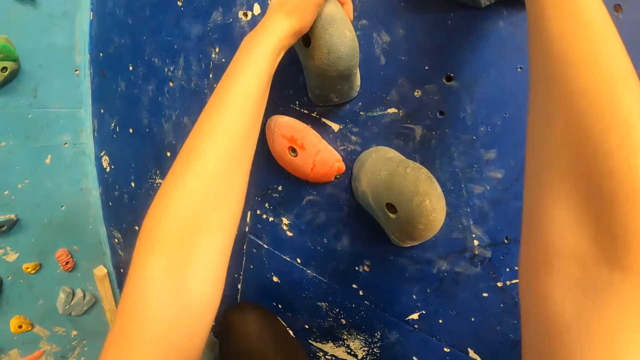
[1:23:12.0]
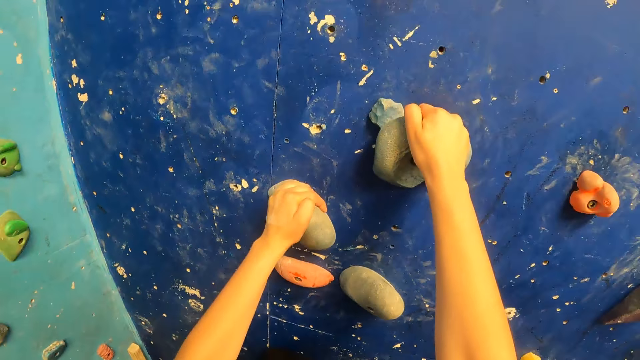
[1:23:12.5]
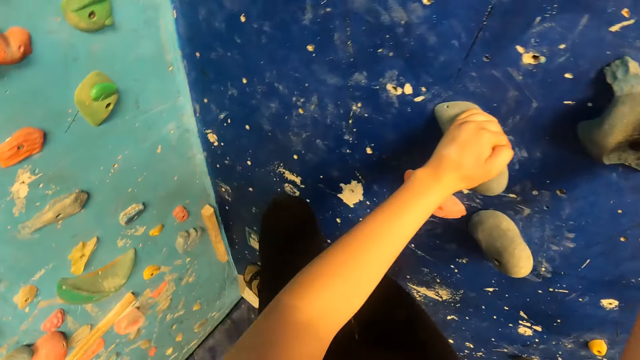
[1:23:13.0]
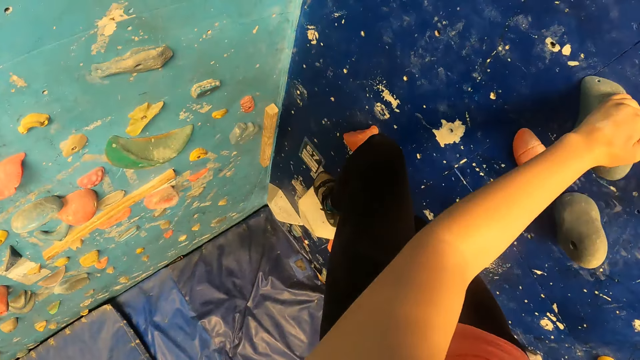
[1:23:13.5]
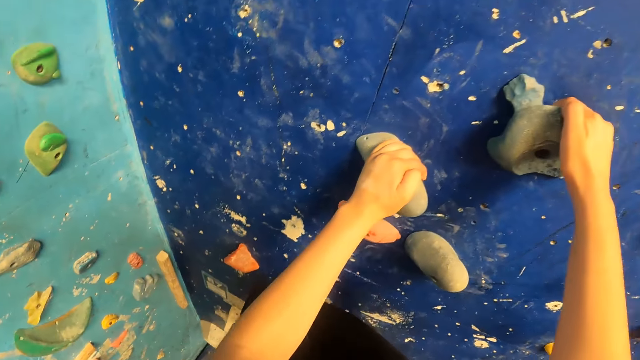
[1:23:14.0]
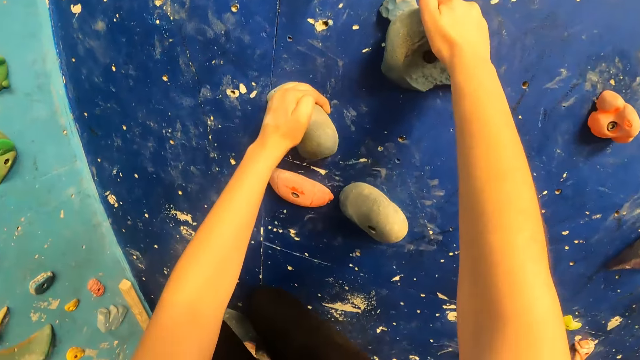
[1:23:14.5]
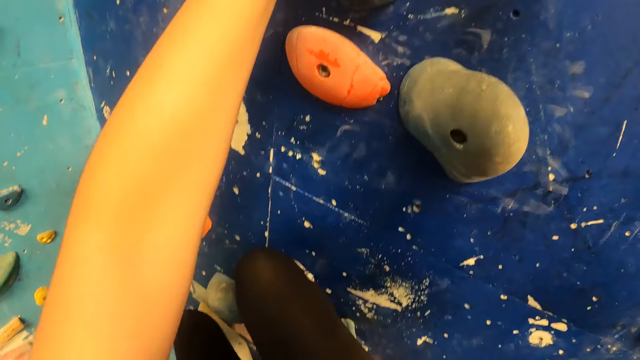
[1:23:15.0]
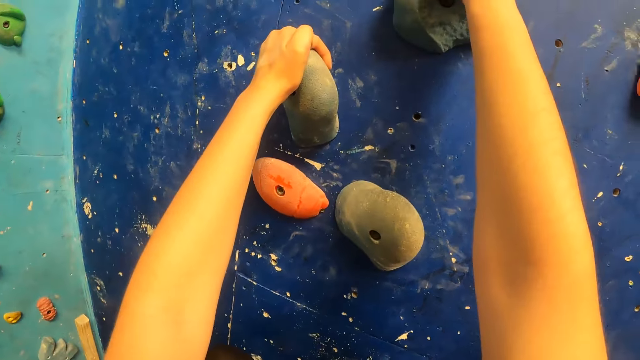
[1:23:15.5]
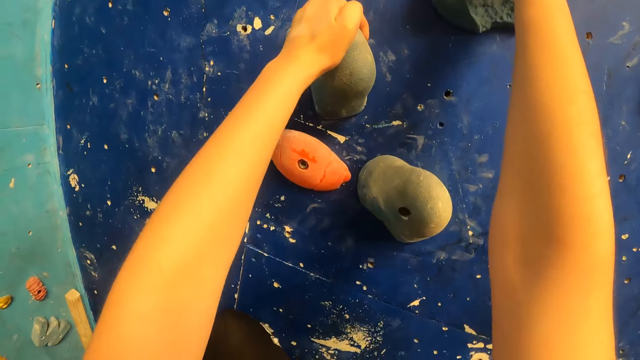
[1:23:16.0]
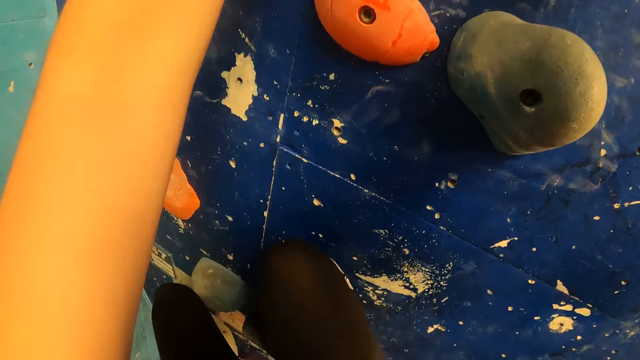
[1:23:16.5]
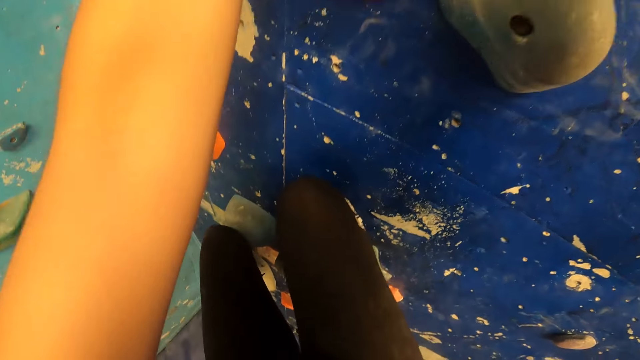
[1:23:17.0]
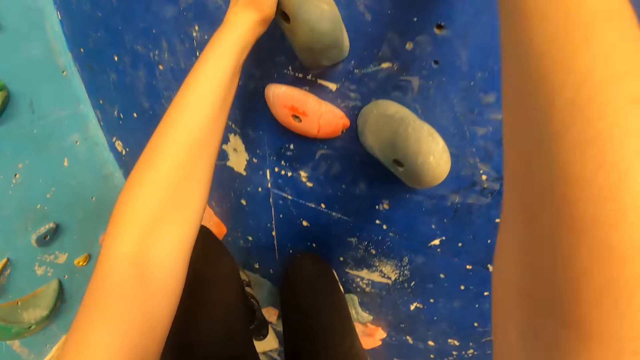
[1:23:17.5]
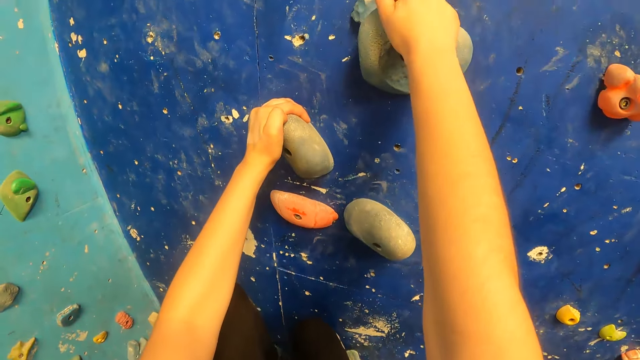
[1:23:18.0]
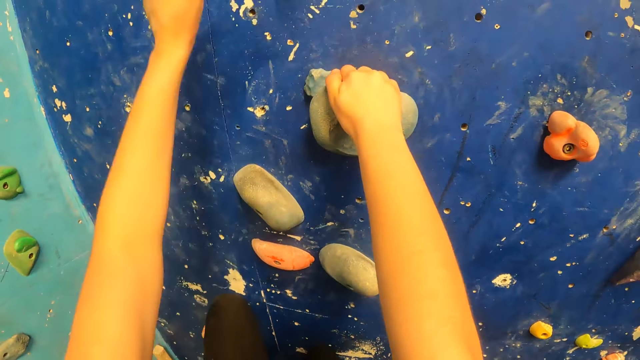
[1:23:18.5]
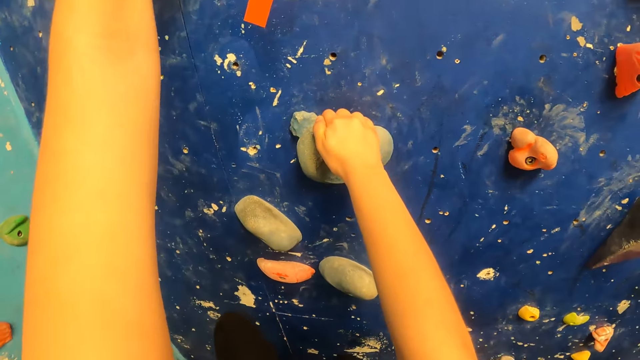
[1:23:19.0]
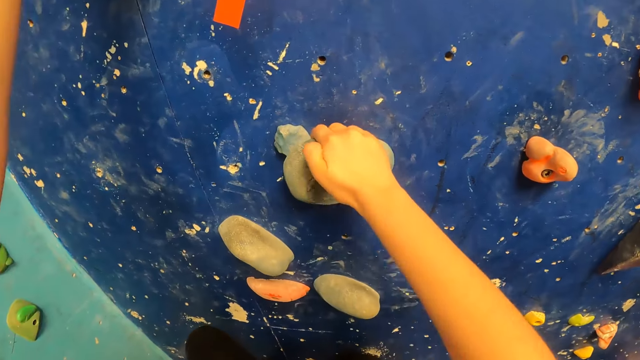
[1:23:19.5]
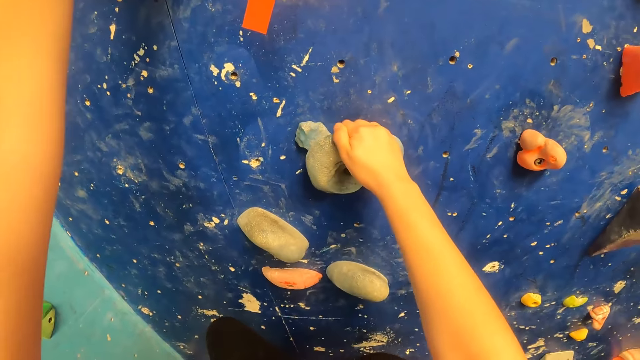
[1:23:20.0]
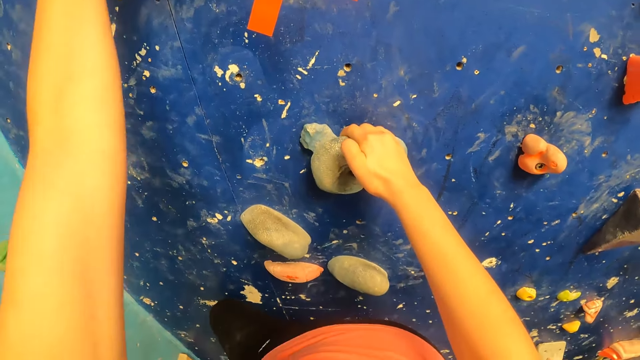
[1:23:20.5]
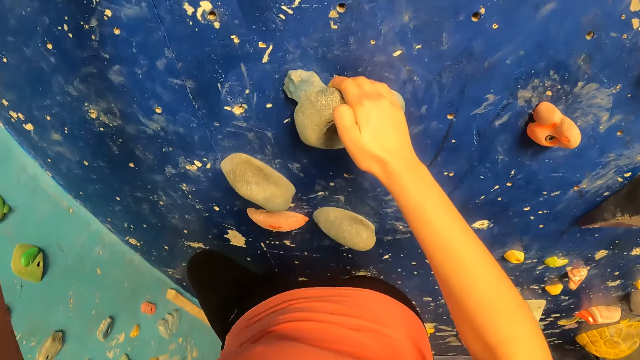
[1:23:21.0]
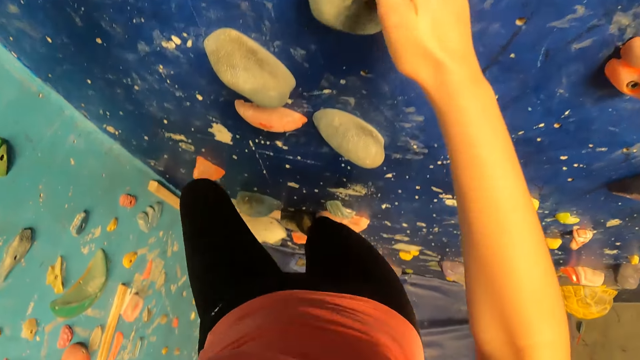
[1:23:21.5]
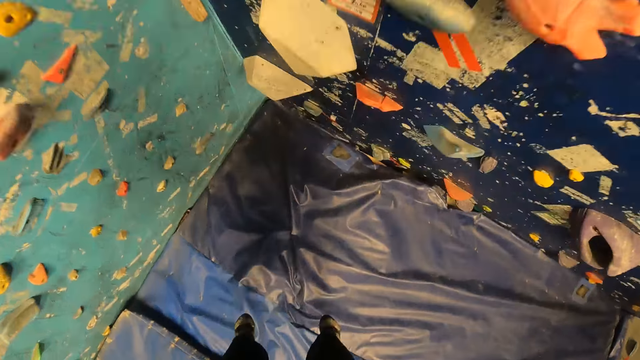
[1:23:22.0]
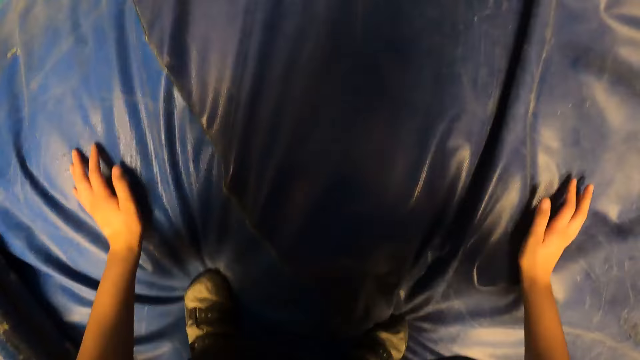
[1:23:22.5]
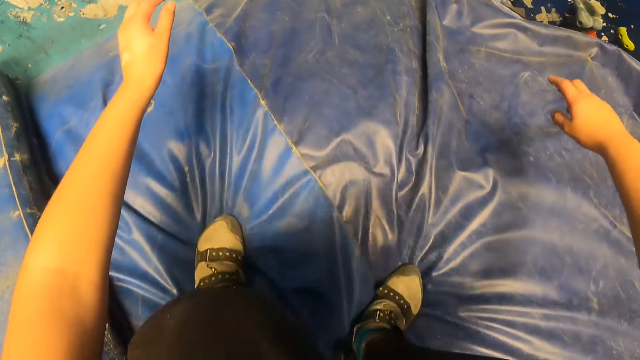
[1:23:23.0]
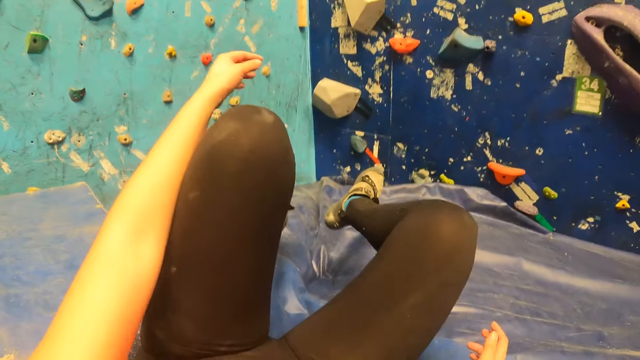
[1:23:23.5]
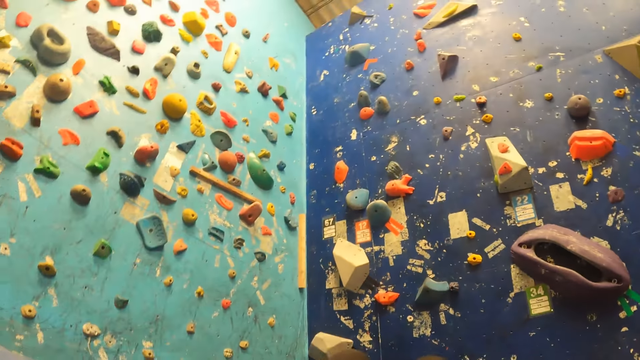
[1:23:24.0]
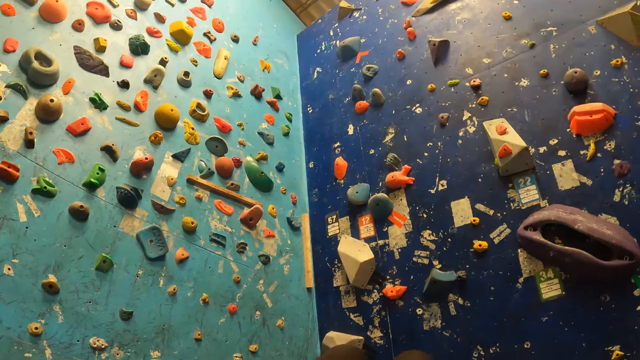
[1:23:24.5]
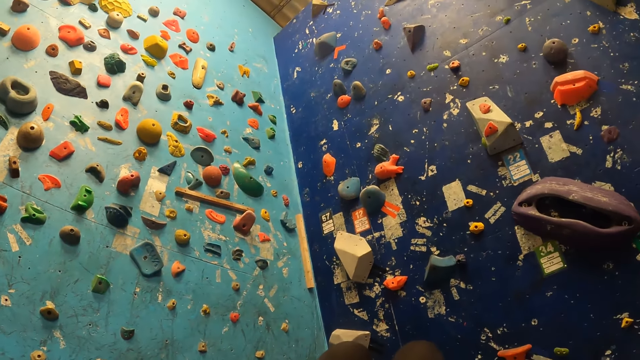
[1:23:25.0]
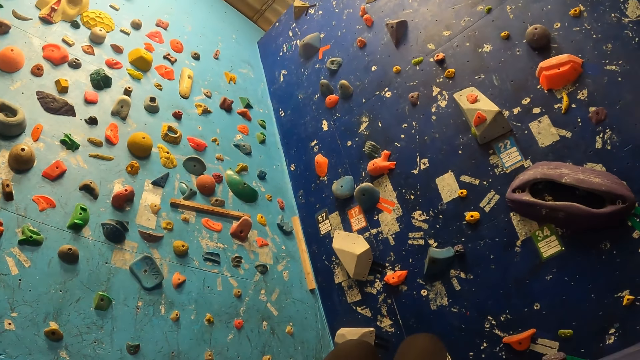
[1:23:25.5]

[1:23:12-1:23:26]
The camera wearer jumps down from the climbing wall. They touch the ground with both hands.

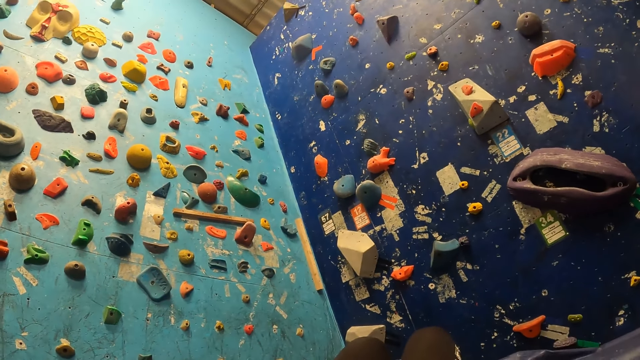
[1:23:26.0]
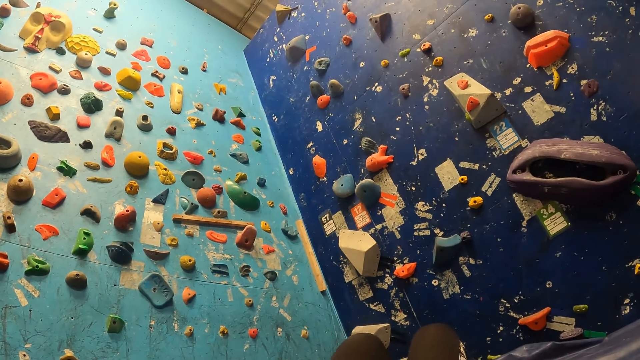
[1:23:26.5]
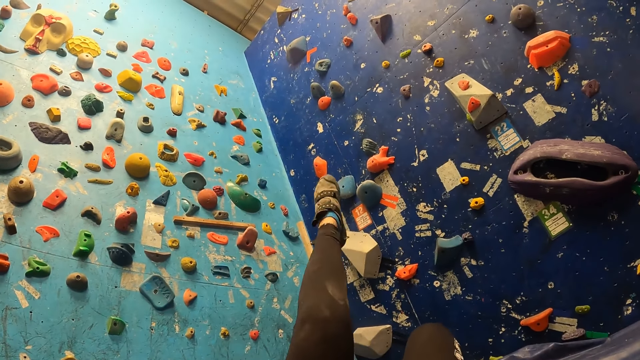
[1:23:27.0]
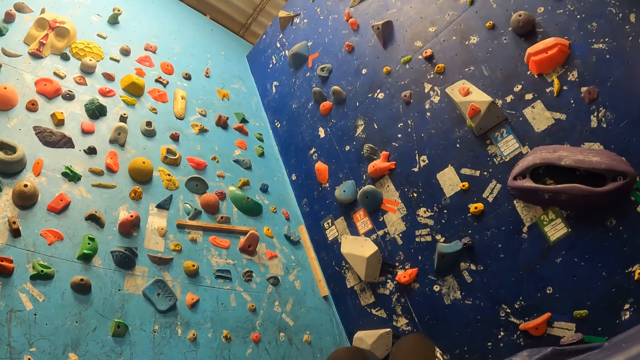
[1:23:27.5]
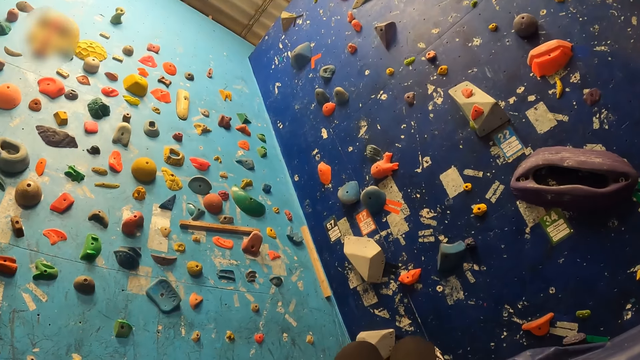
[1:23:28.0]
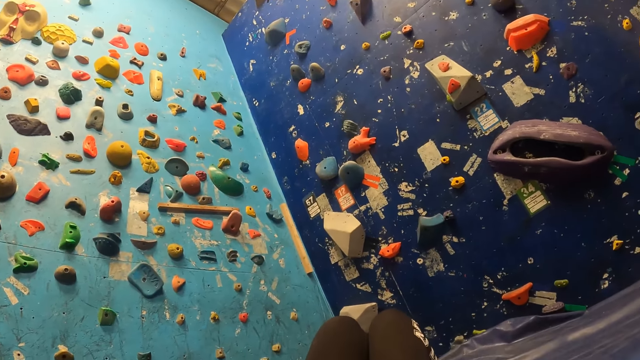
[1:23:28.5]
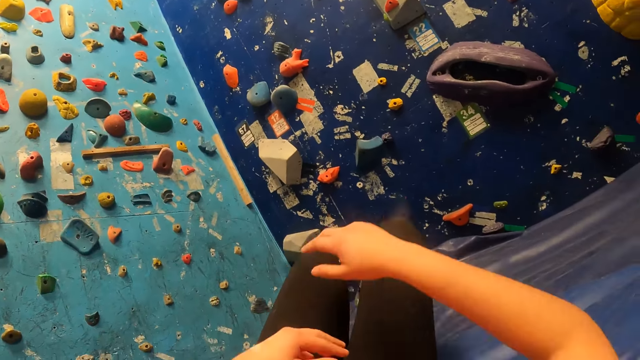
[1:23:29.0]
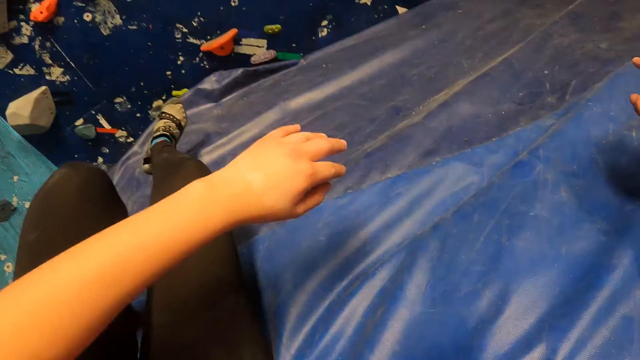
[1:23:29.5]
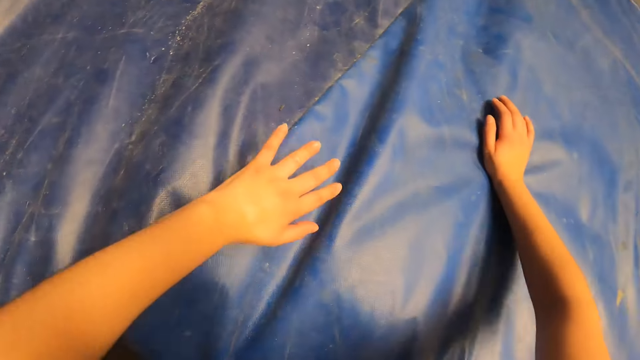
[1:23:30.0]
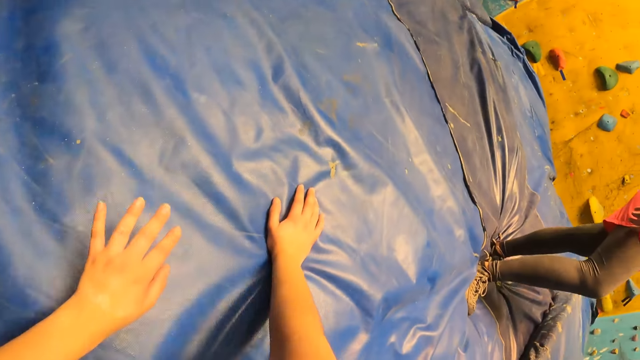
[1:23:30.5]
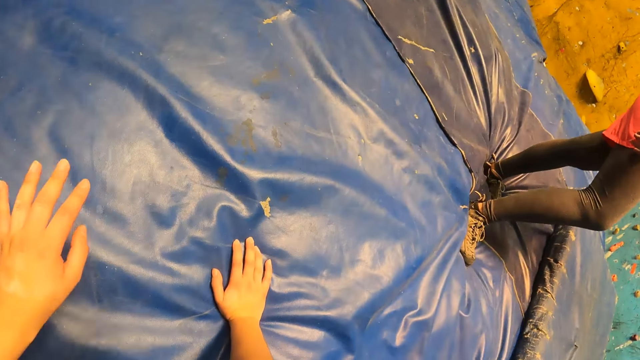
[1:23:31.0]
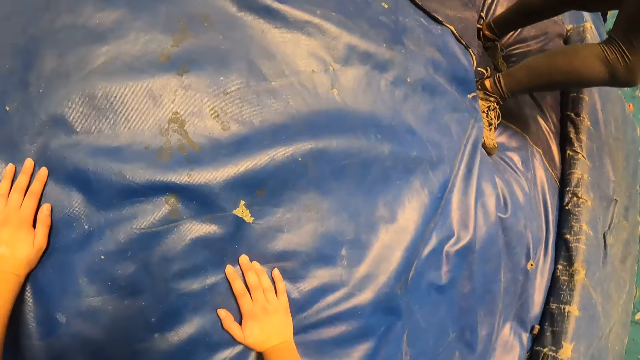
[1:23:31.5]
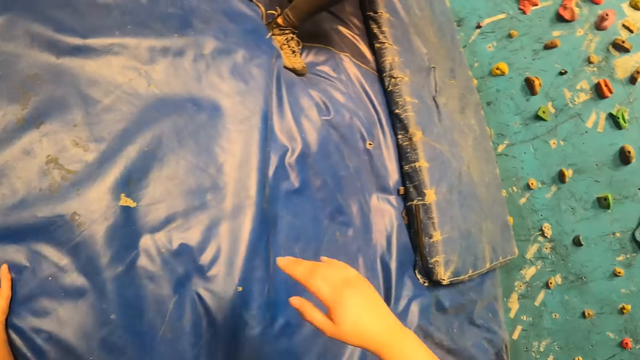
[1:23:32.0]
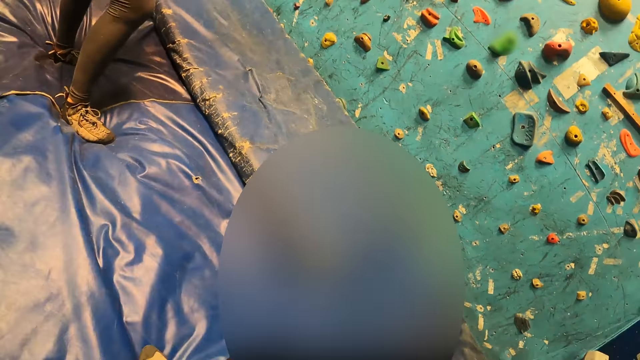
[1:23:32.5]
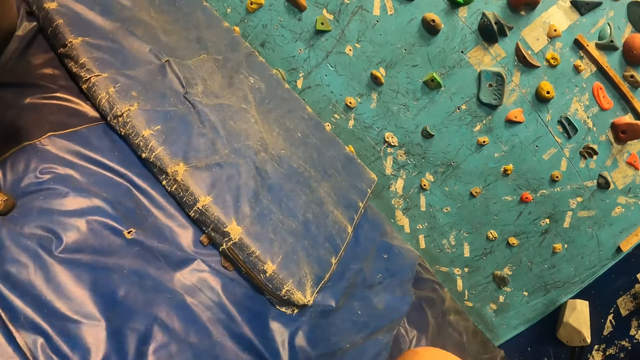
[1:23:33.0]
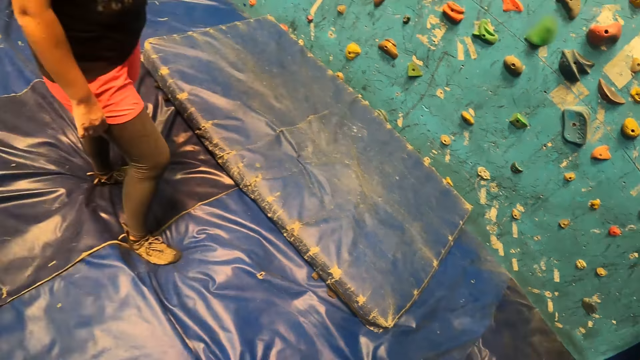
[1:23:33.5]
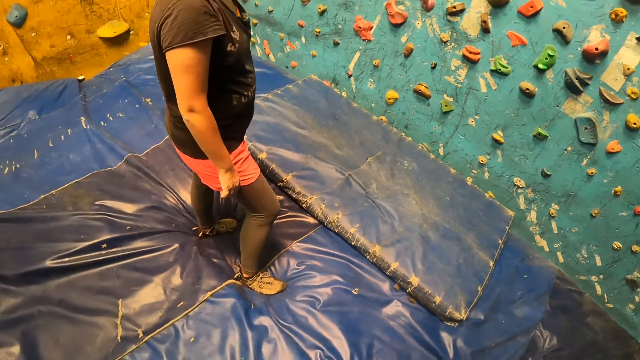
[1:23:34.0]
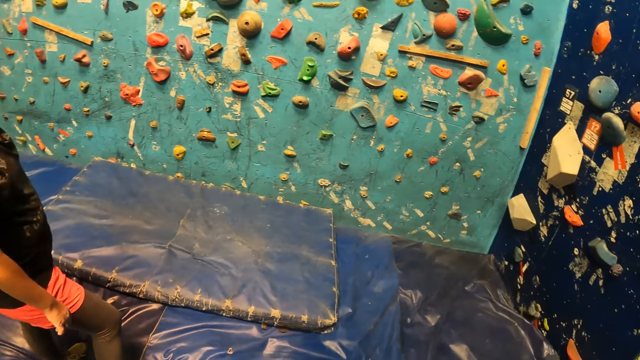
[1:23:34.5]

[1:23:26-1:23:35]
The camera wearer raises her left leg. She gets up from the ground. She touches the floor.
